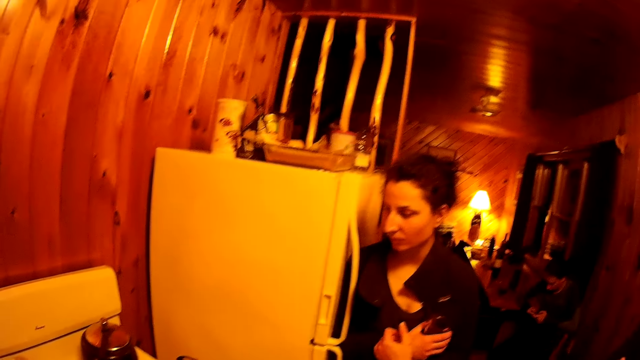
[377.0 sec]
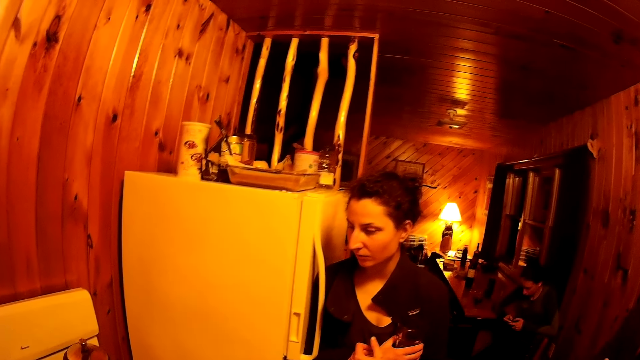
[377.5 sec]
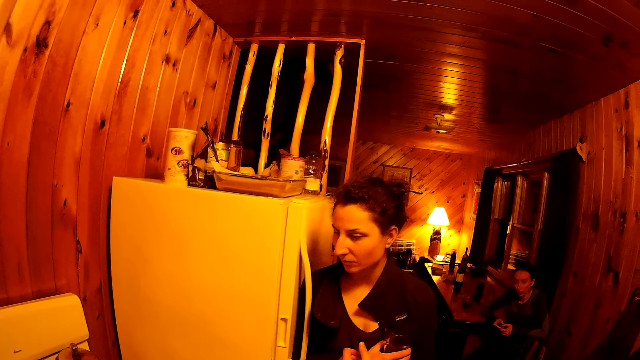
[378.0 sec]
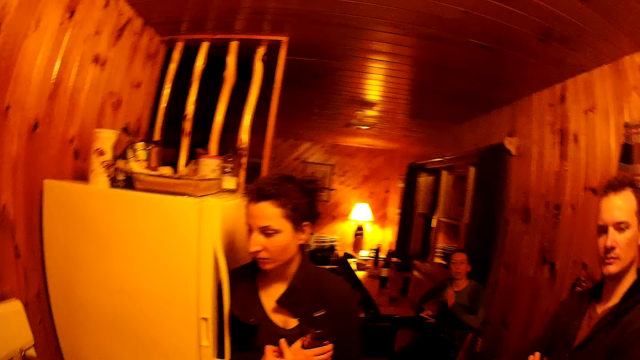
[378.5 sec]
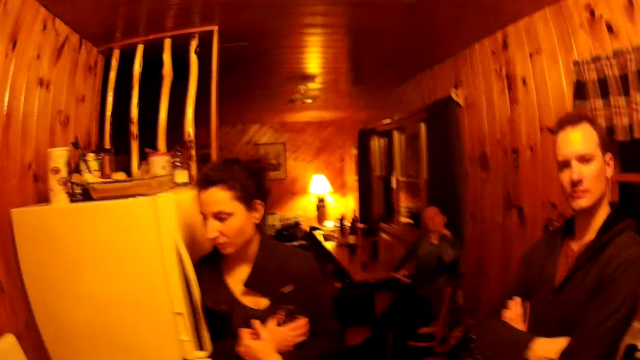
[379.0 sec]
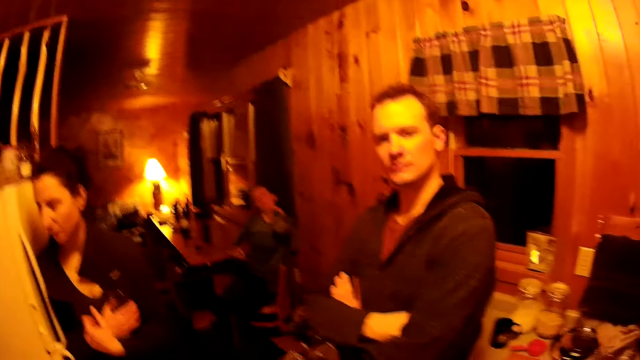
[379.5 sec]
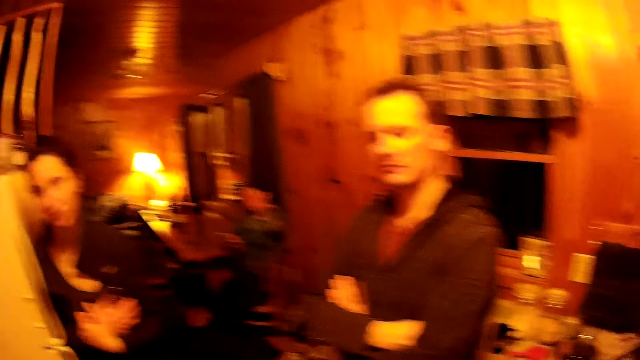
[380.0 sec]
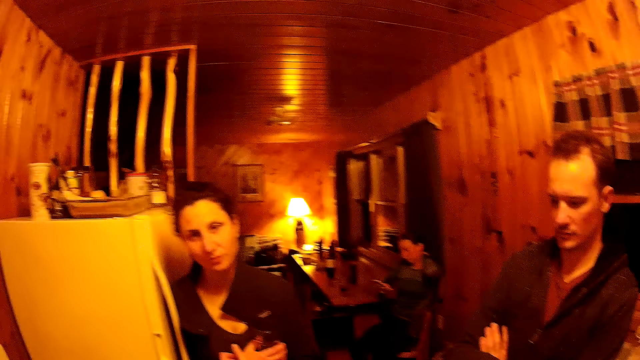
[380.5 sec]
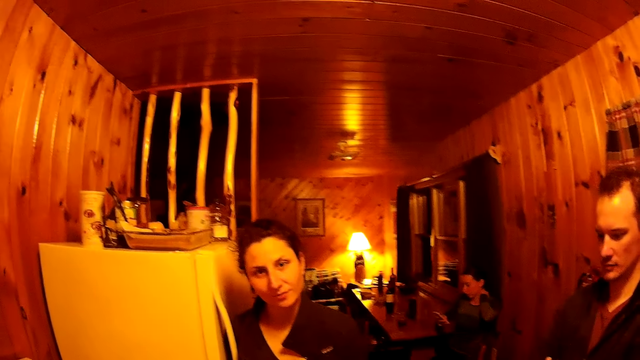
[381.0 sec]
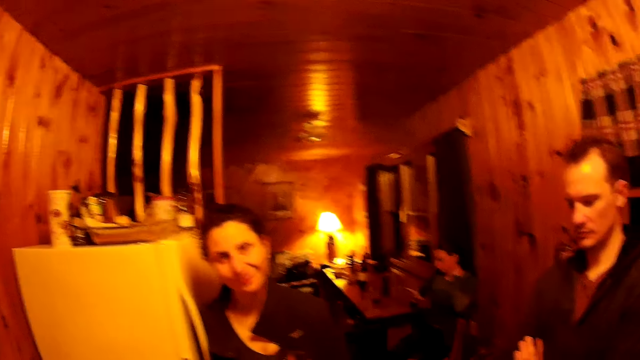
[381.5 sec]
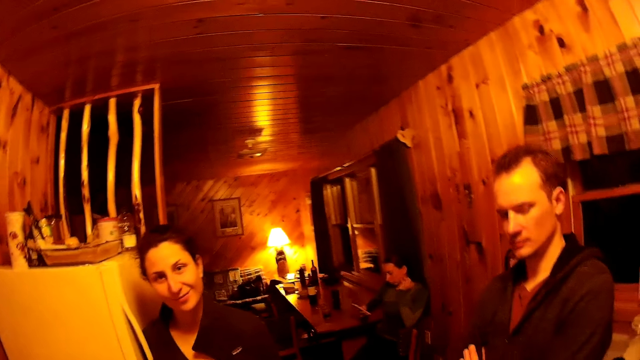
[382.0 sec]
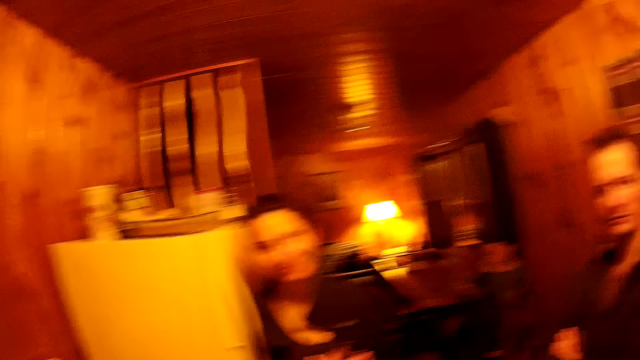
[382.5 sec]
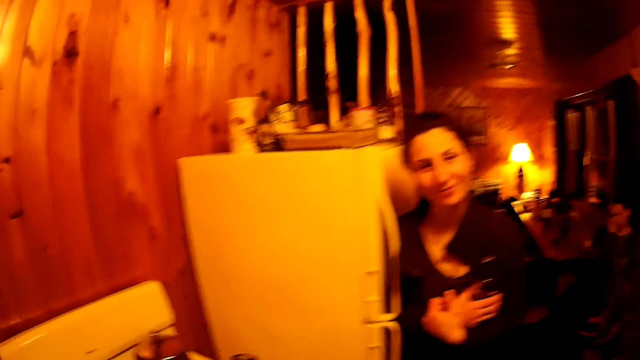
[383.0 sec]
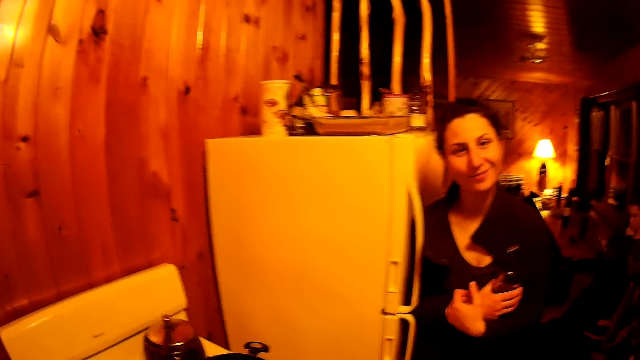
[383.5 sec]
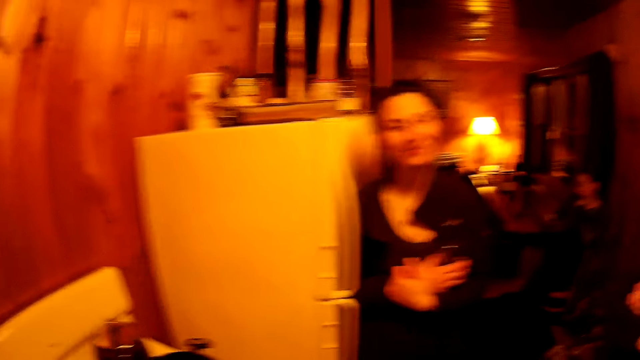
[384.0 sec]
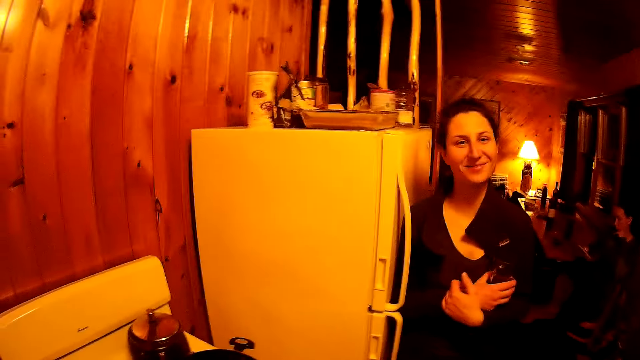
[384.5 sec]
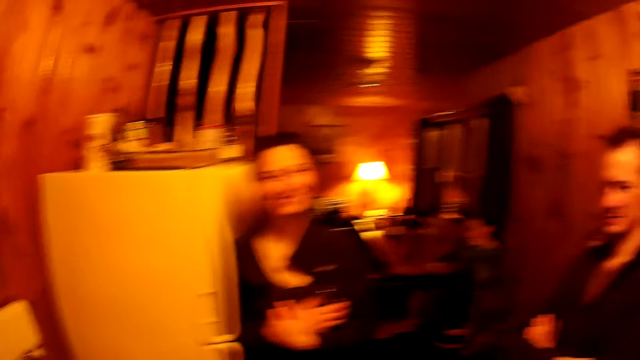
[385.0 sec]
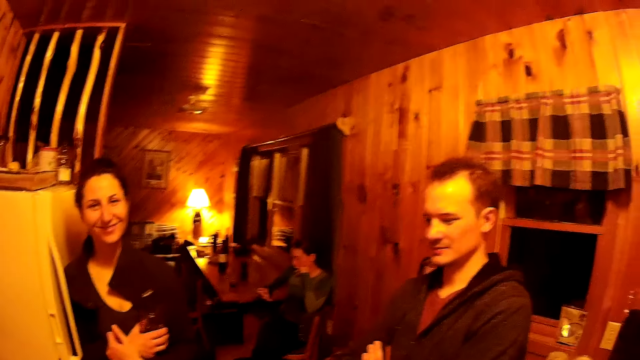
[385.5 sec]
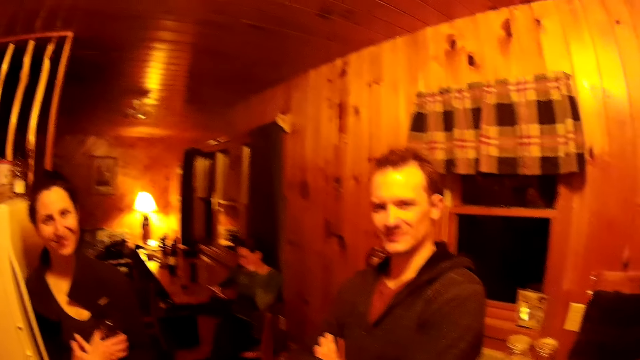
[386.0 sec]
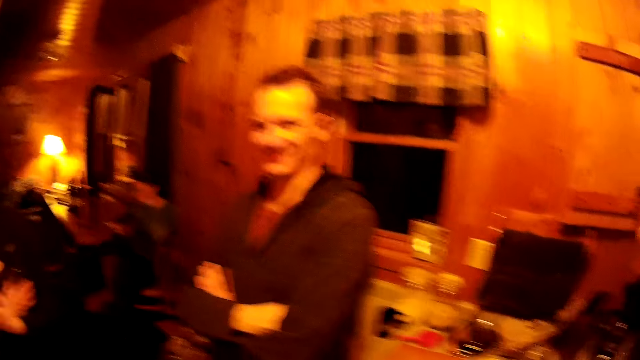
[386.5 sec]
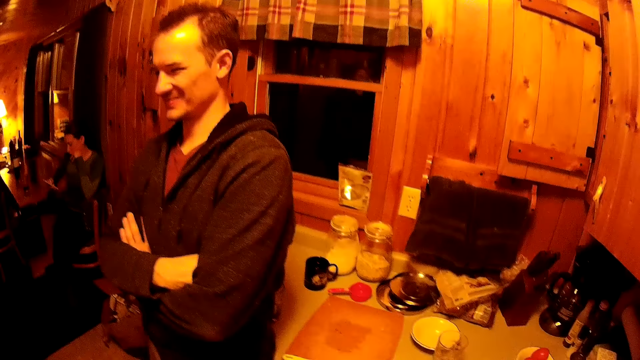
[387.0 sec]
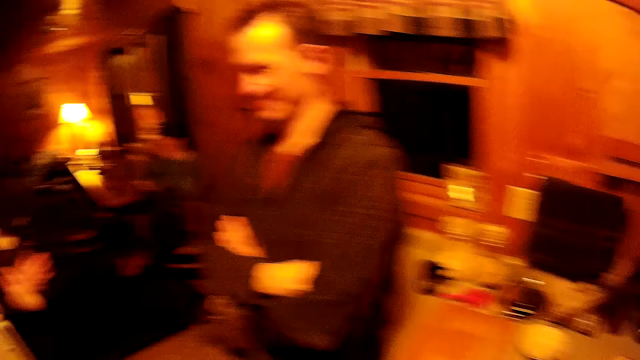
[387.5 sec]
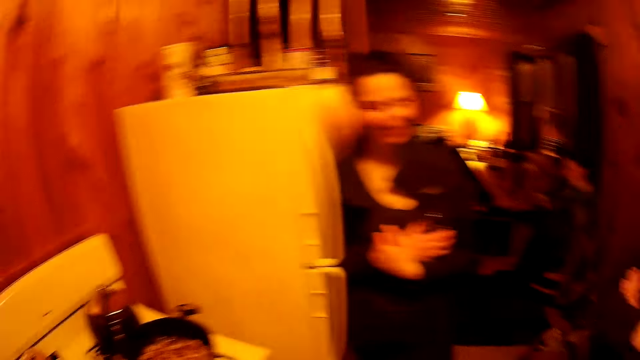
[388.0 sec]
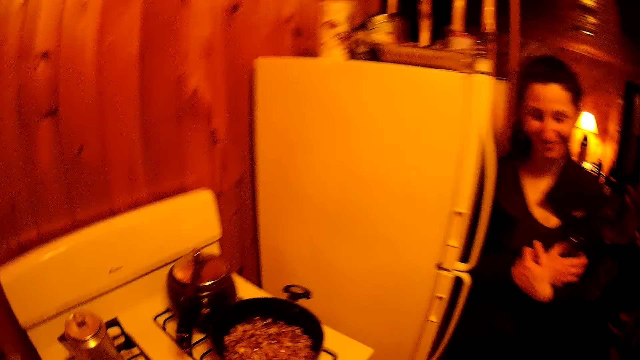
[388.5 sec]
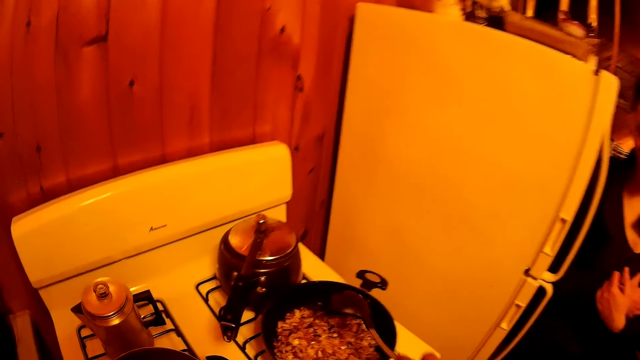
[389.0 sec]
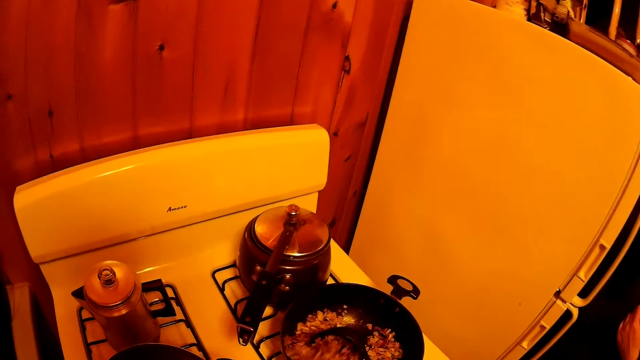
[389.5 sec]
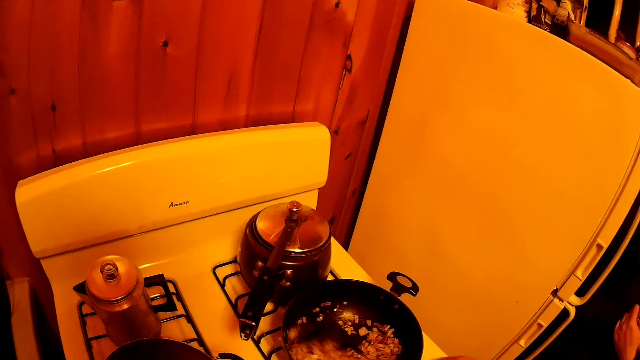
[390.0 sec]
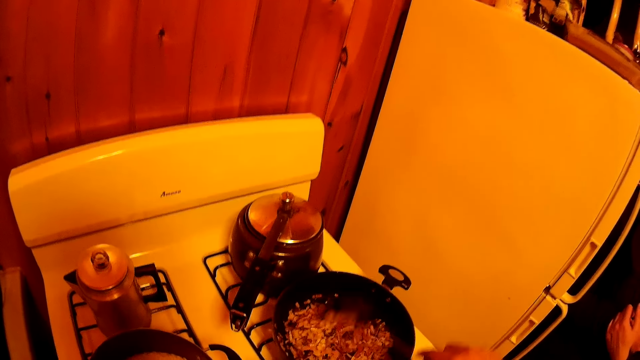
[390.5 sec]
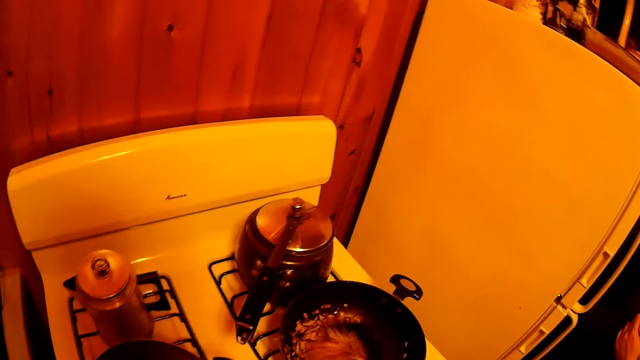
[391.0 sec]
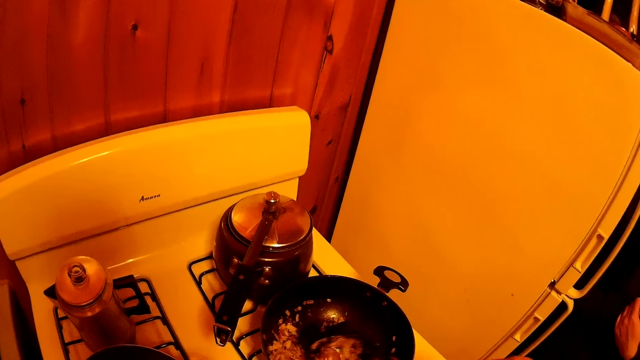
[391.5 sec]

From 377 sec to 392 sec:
The camera wearer looks at a woman seated at the chair. They look at the man. They look at the other woman. They move the head. A woman operates a phone. The camera wearer looks at the man. They look at the table. They turn around the room. They turn the stew on the cooking pan.

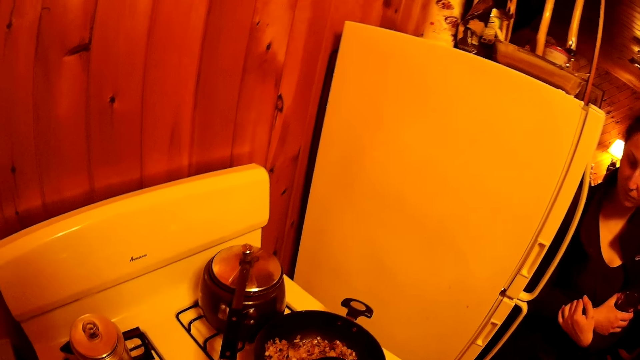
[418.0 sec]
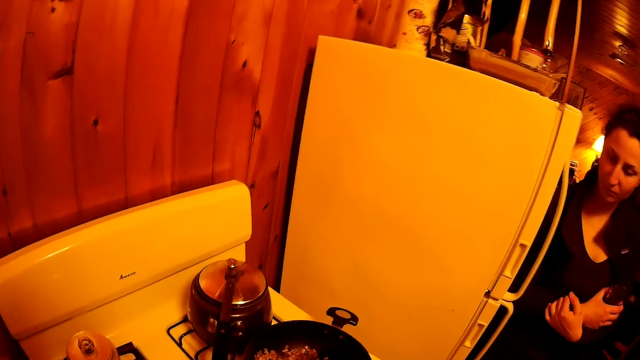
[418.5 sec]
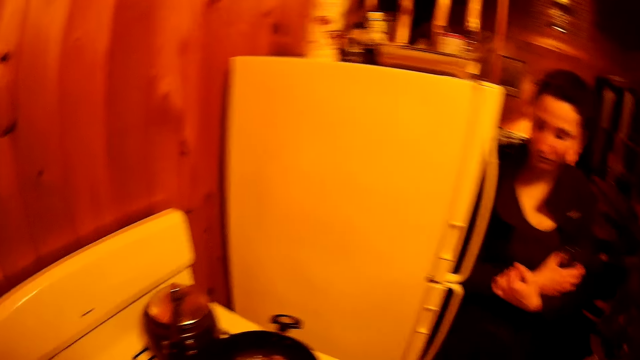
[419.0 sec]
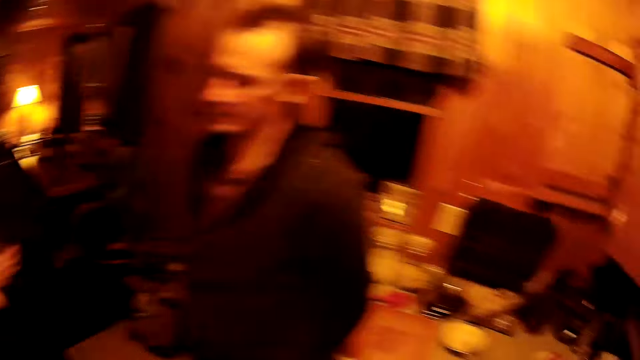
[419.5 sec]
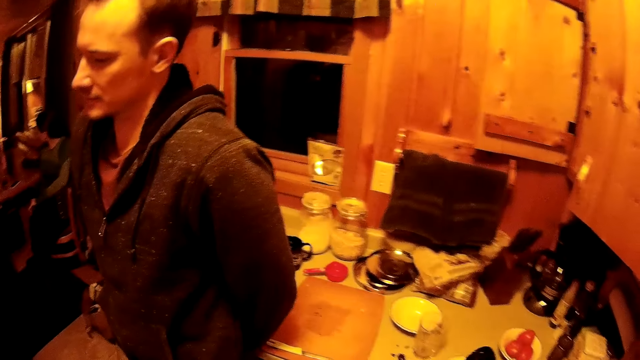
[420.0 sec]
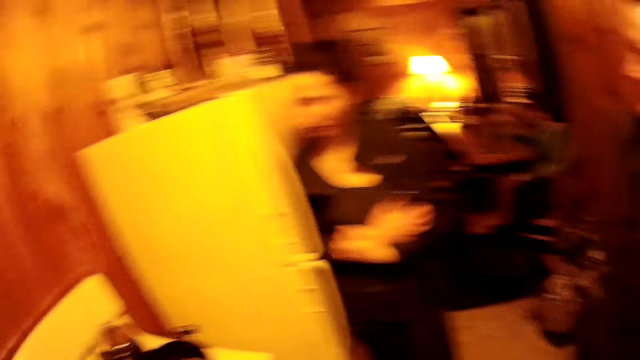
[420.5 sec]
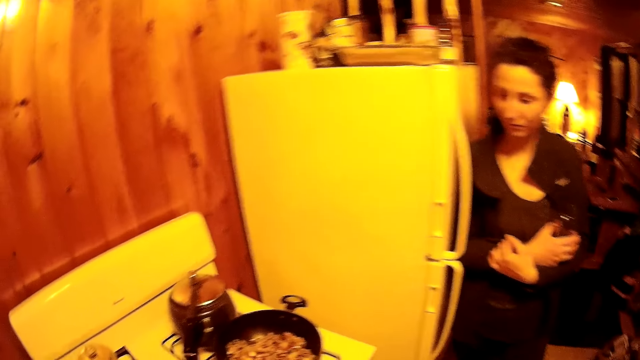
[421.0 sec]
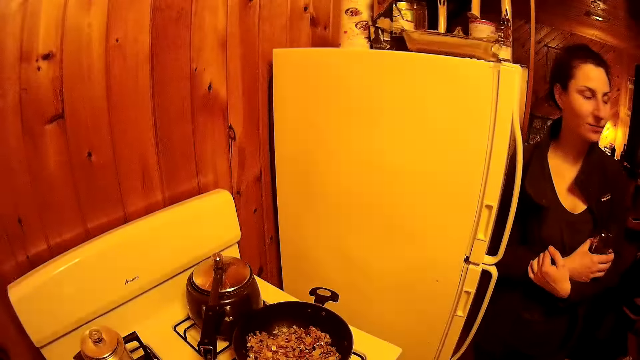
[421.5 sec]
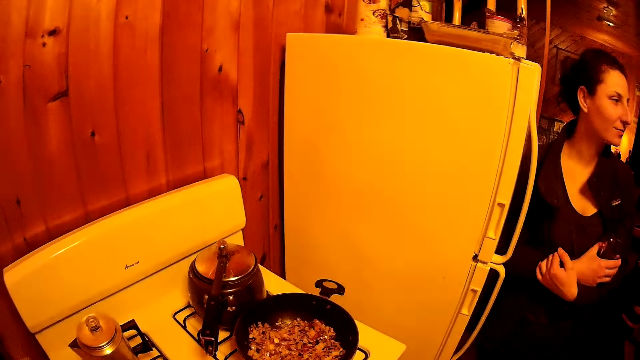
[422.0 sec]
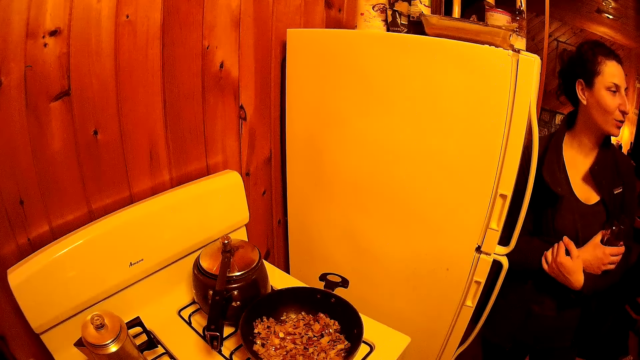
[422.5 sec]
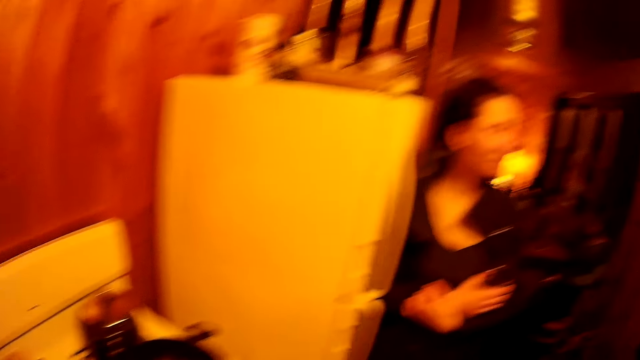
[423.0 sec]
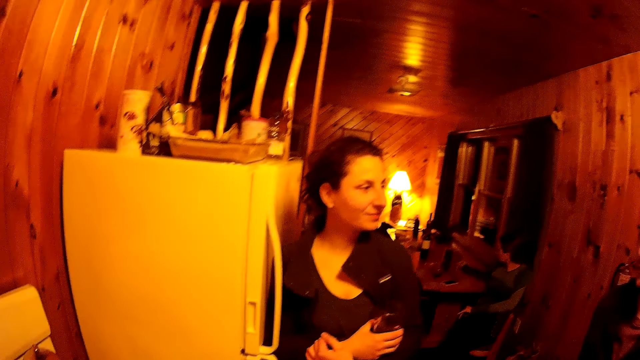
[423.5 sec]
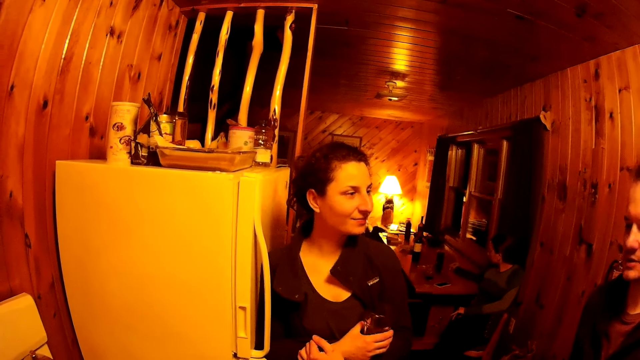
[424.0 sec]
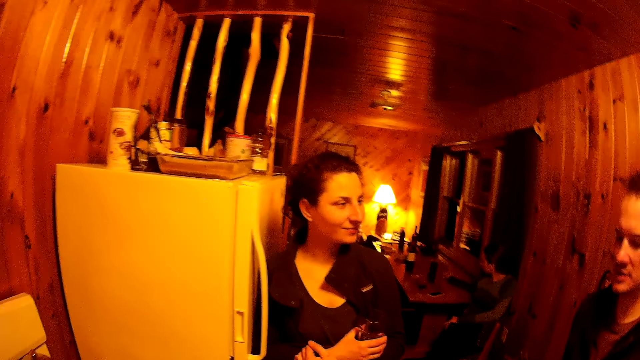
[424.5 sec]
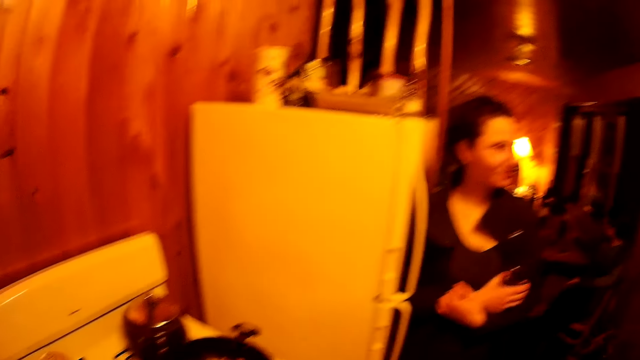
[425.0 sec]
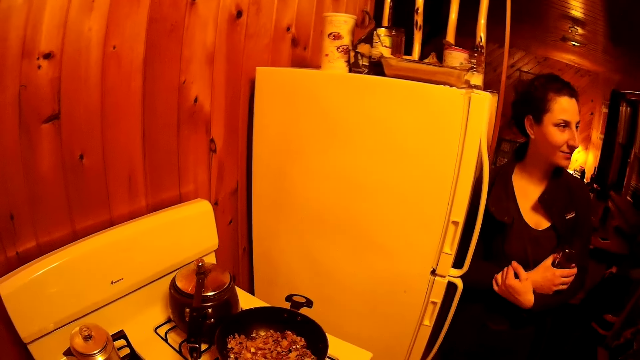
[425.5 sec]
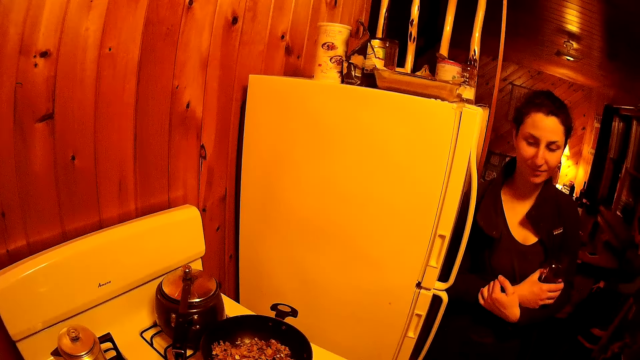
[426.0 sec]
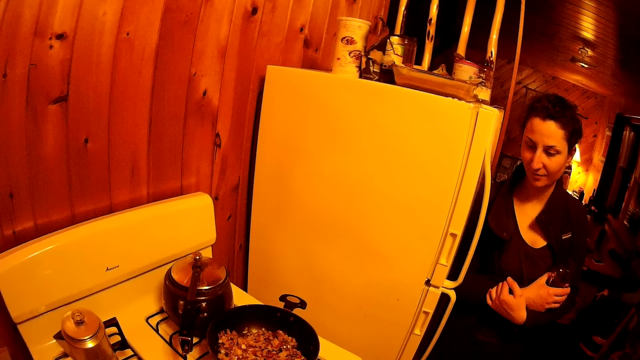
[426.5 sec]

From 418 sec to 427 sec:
The camera wearer turns around the room. They look at the man. They place the cooking spoon on the table. They look at the food. They look at the woman. They look at the stew.
